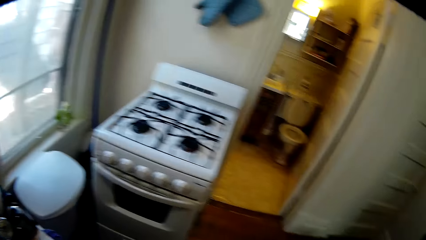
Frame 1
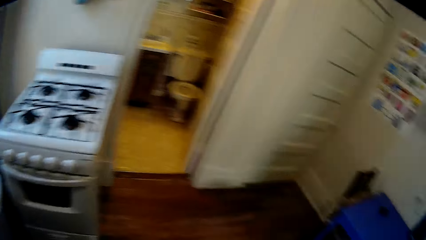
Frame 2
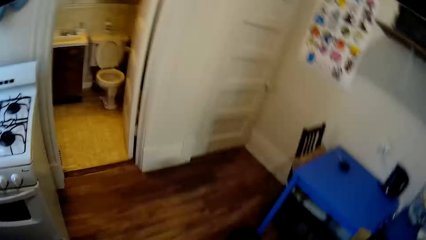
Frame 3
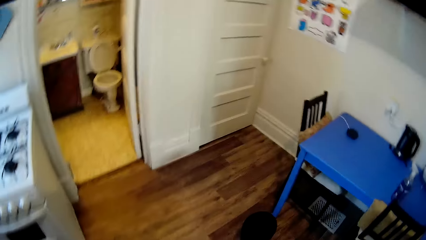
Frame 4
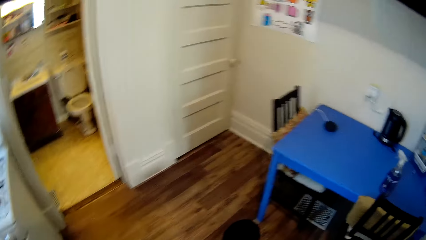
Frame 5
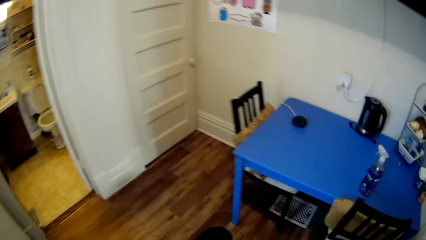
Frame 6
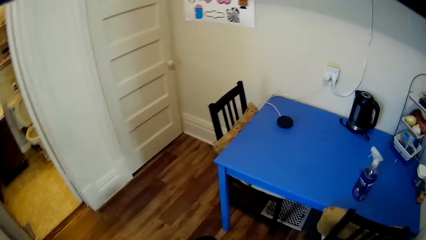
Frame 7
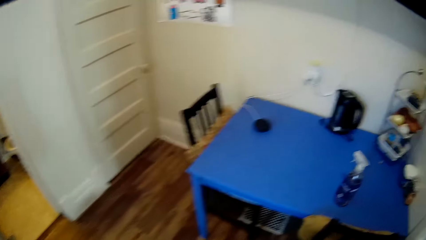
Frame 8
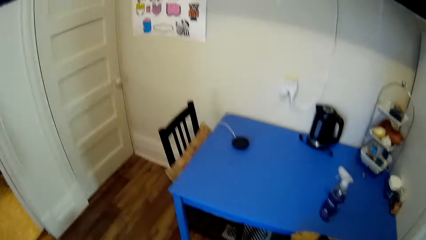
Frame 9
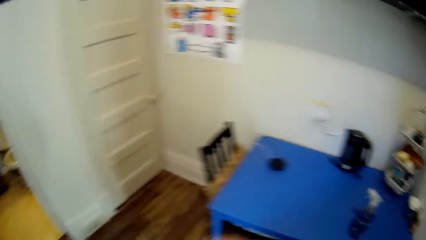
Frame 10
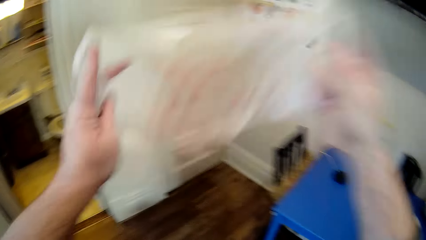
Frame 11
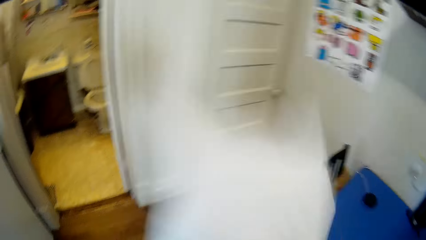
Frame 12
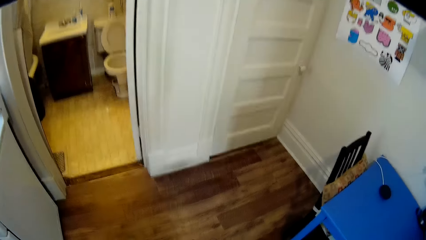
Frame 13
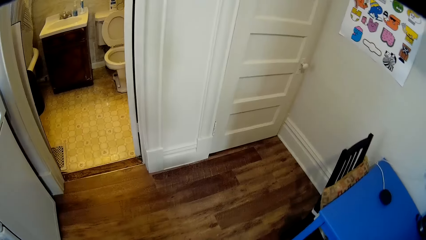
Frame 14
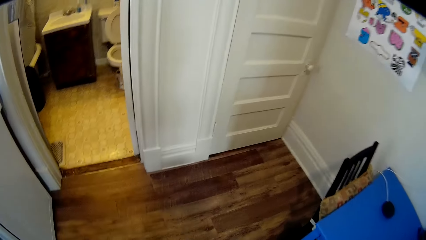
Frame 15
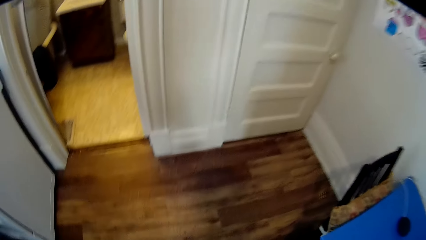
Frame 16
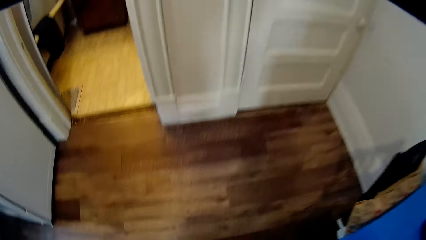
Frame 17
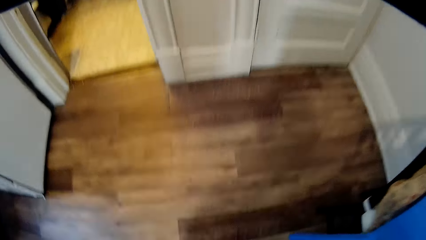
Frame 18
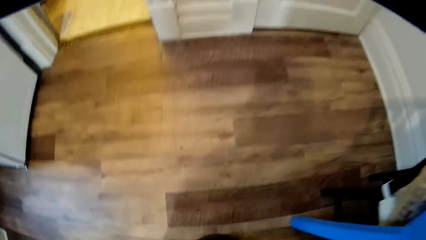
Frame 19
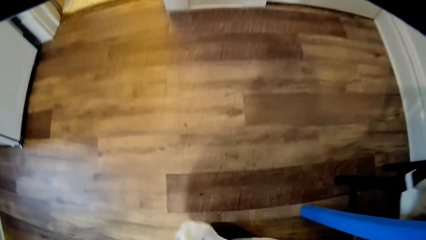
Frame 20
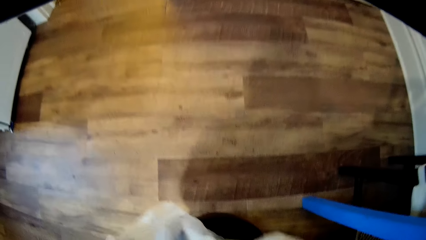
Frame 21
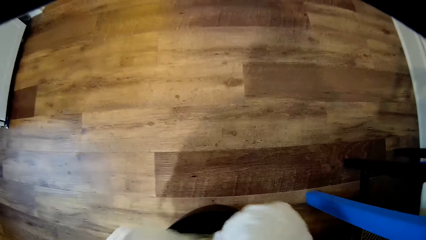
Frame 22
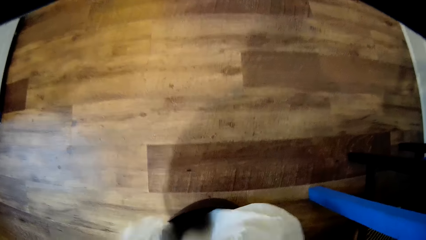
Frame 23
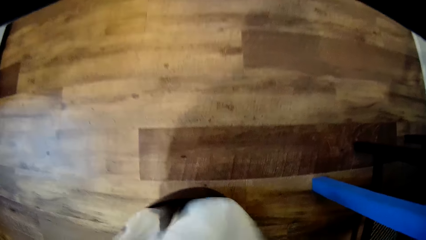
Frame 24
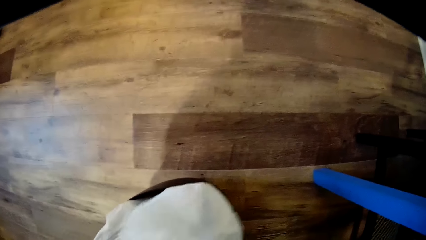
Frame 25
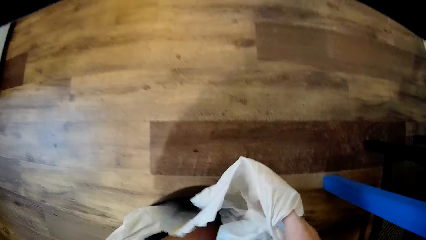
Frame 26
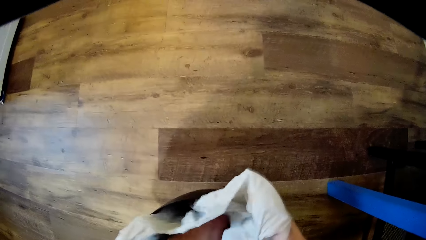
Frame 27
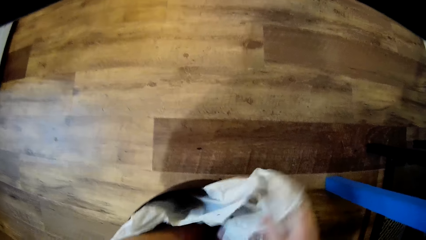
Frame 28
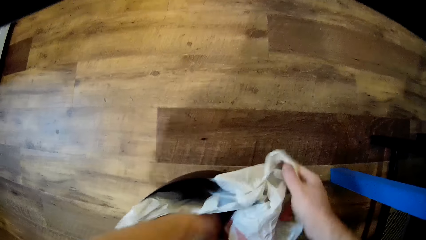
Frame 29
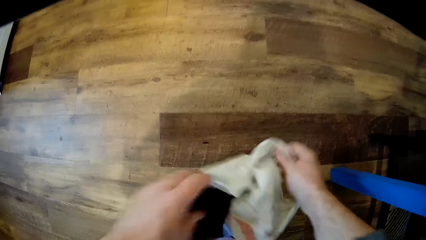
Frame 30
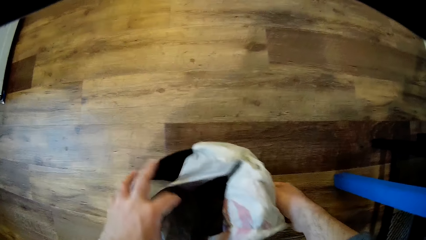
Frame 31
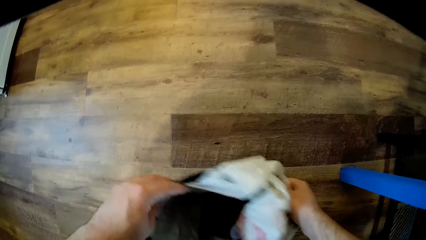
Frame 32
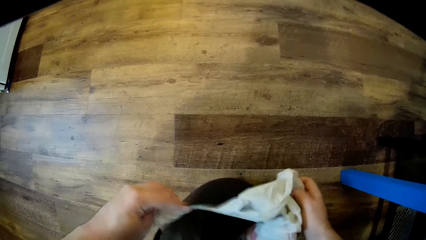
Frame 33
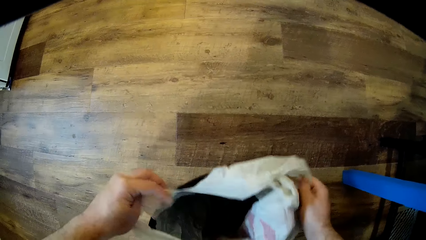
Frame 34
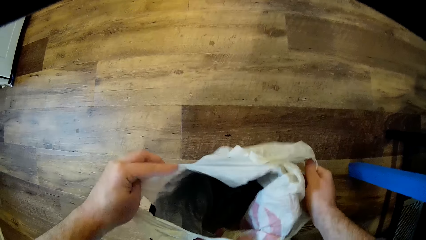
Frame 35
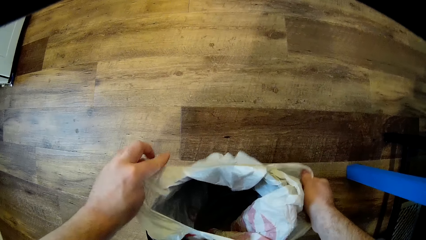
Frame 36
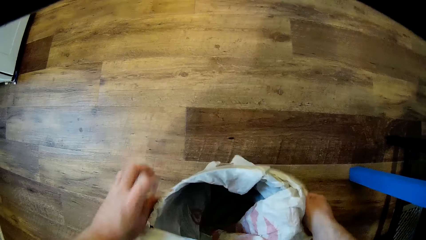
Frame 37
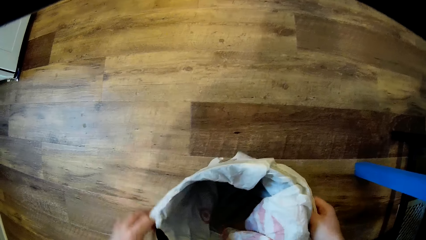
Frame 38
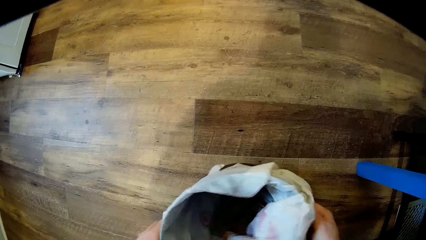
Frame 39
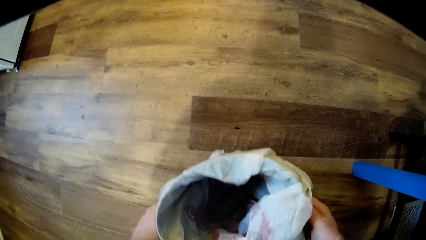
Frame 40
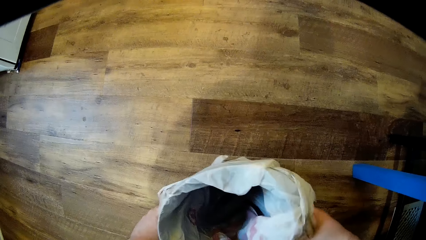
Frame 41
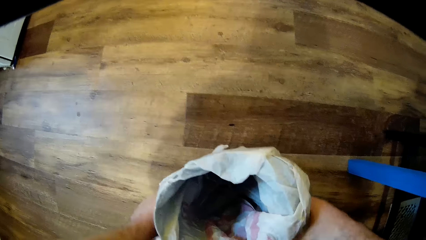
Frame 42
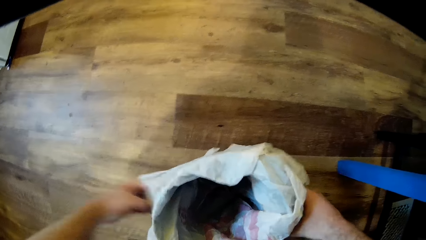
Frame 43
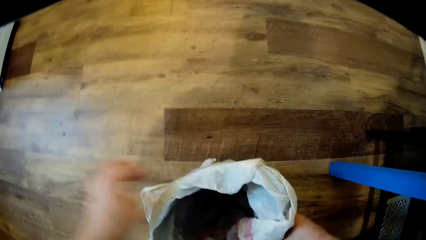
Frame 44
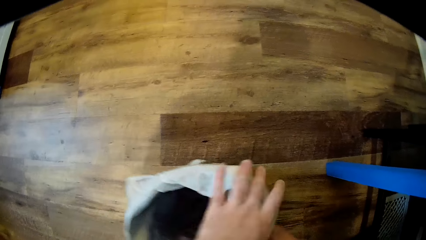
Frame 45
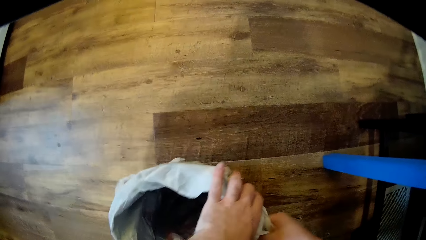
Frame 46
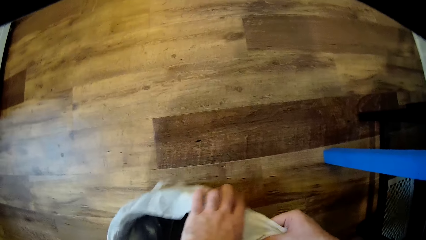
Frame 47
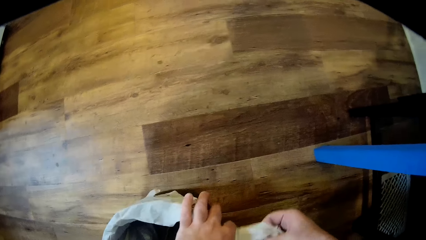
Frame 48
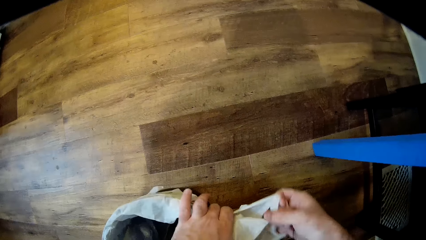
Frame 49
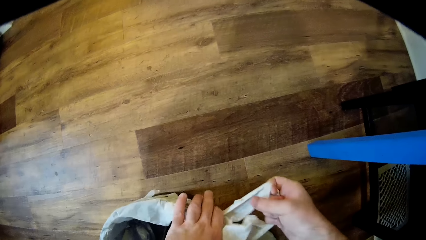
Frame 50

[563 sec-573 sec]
The camera wearer puts the plastic bag in the trash can.

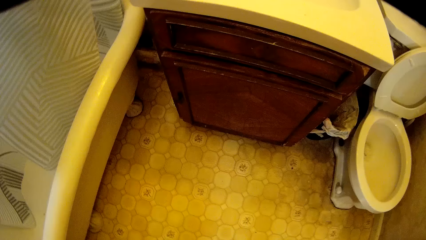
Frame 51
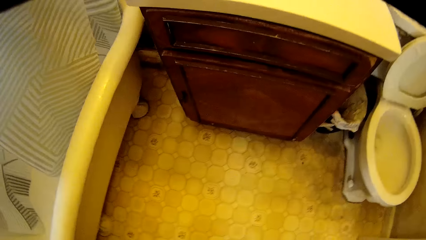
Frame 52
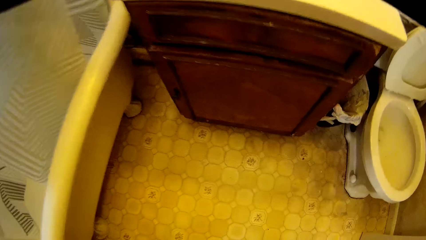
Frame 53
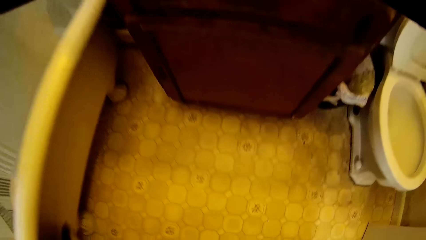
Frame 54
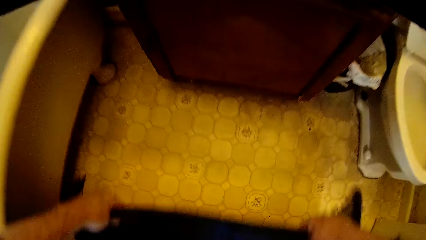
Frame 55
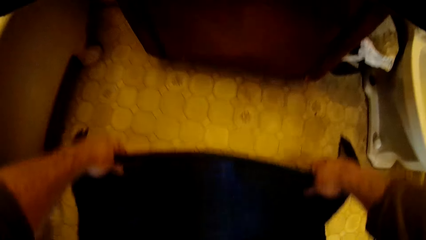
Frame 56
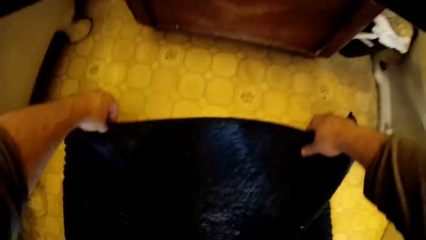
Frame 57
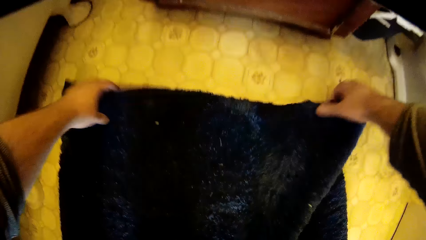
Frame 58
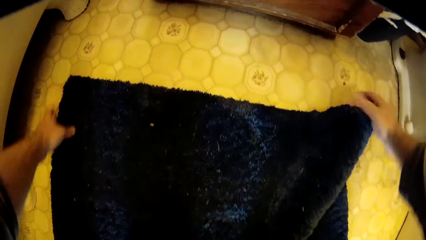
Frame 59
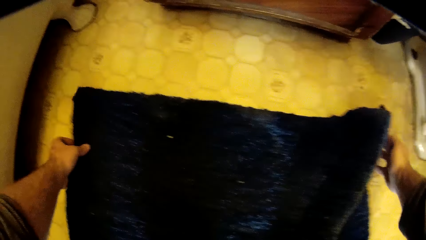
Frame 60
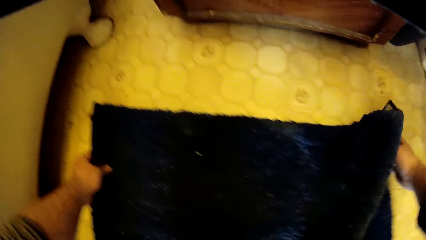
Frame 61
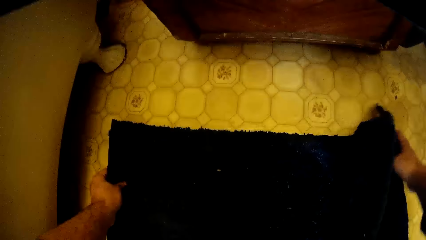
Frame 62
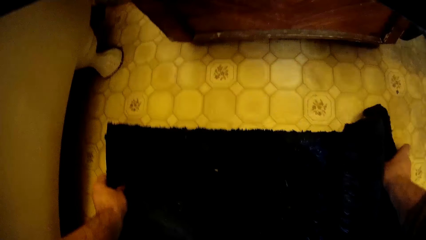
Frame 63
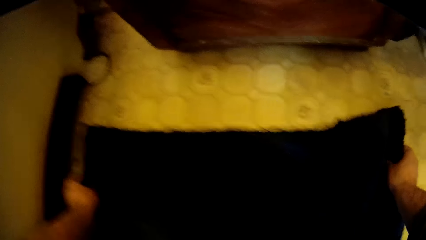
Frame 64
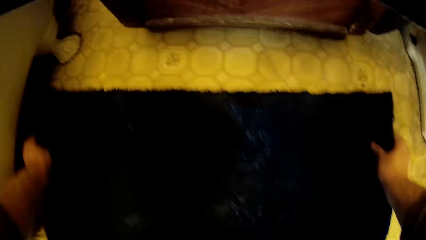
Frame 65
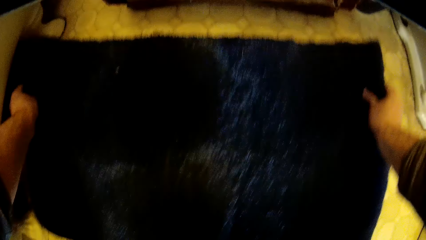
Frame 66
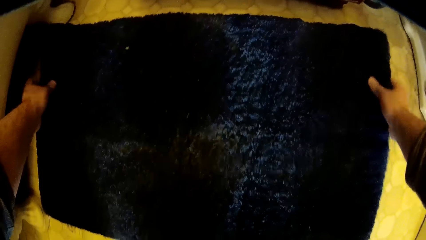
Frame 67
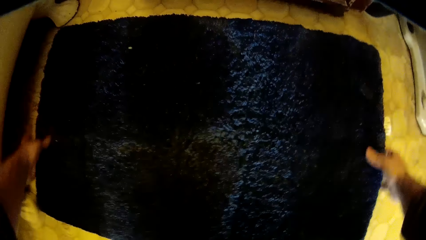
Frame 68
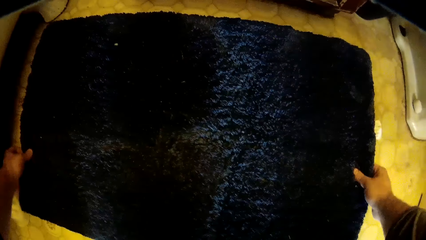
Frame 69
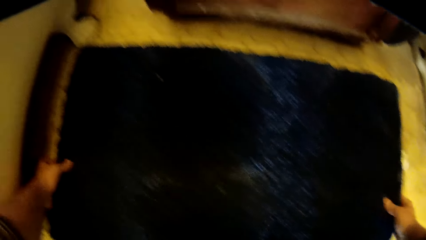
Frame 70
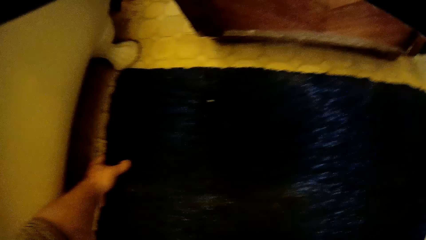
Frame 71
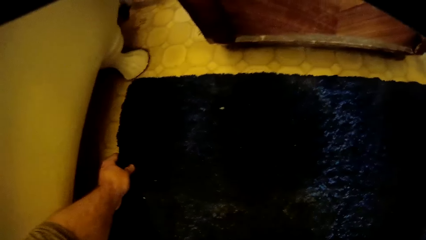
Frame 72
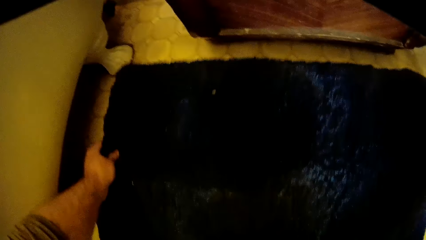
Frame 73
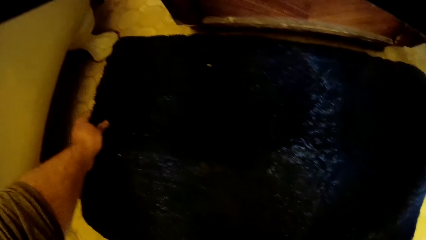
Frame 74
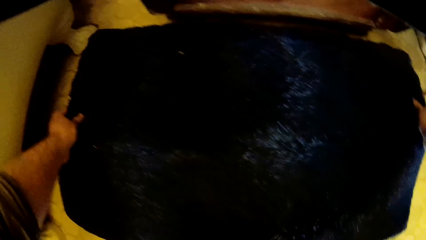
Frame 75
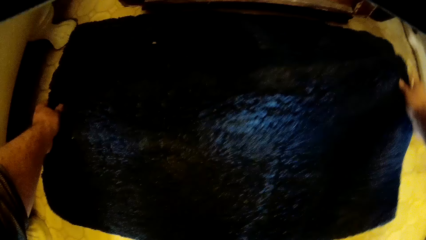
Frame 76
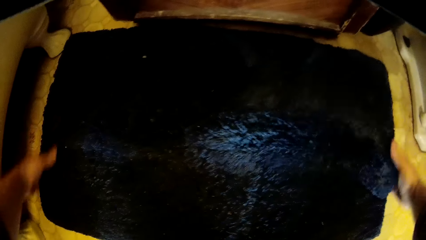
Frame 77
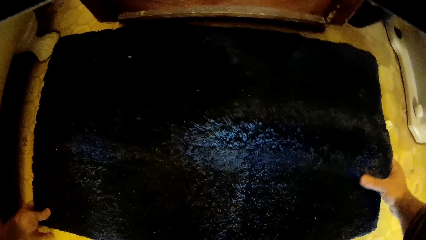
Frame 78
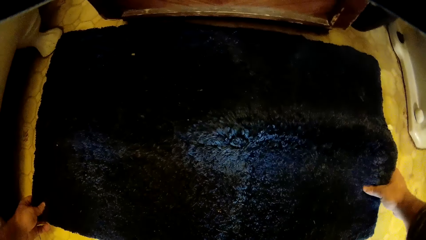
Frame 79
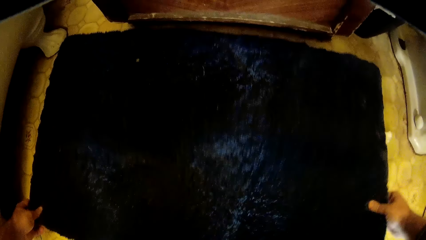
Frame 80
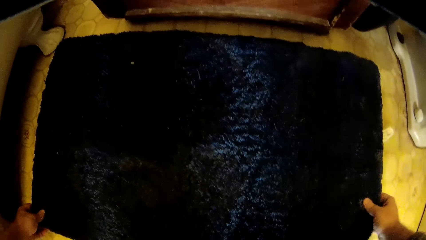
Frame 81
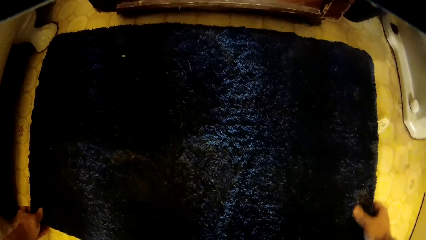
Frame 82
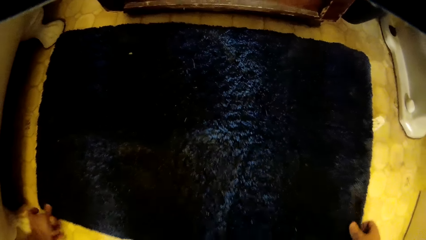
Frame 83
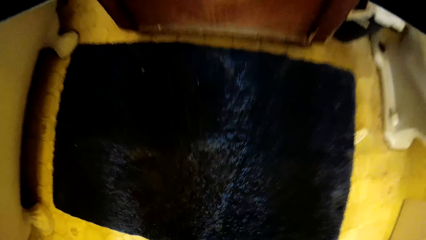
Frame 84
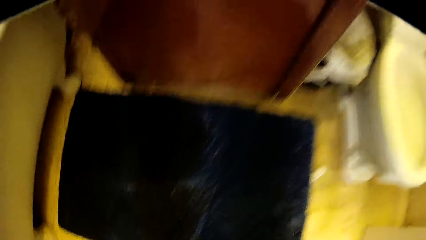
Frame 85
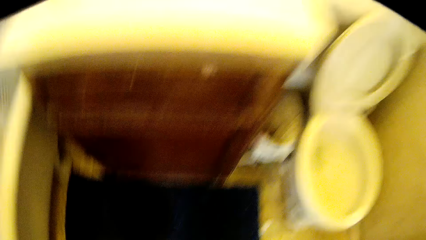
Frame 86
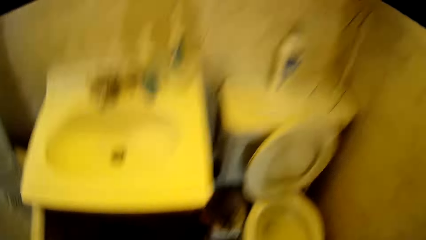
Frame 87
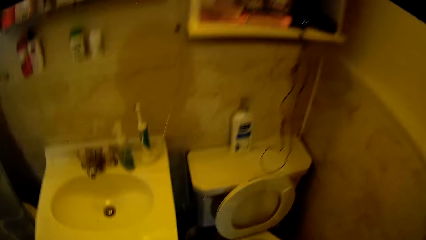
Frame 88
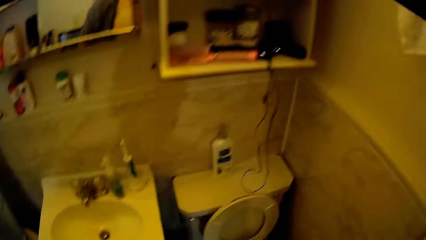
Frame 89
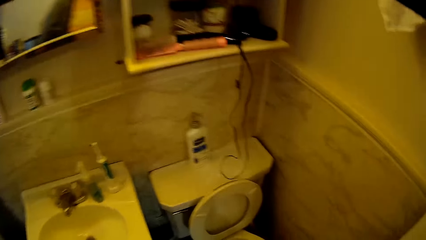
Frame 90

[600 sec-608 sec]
The camera wearer puts down the floor rug. They spread the mat on the floor.
